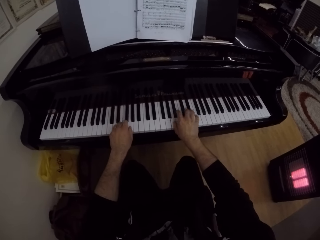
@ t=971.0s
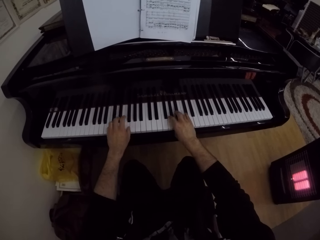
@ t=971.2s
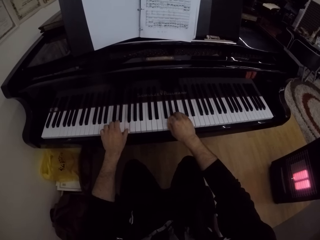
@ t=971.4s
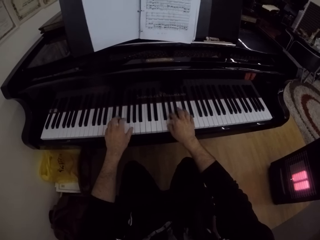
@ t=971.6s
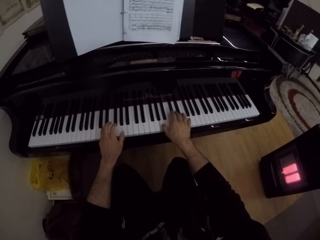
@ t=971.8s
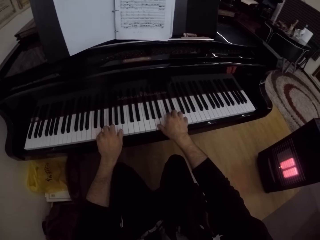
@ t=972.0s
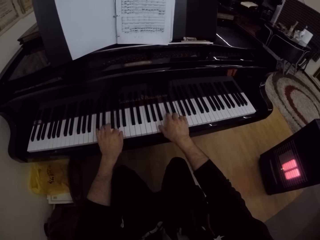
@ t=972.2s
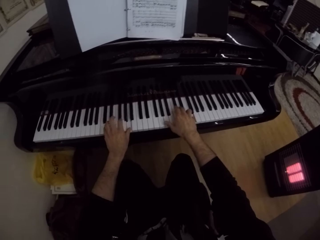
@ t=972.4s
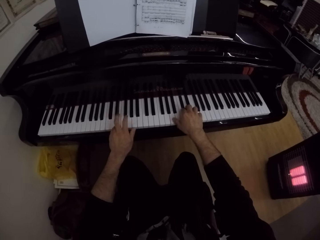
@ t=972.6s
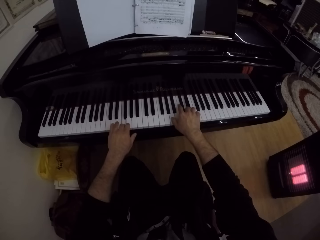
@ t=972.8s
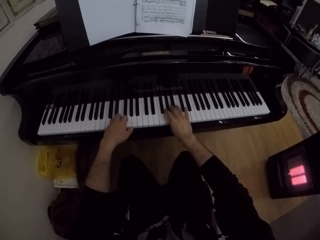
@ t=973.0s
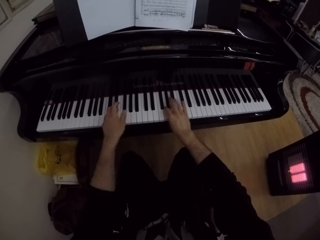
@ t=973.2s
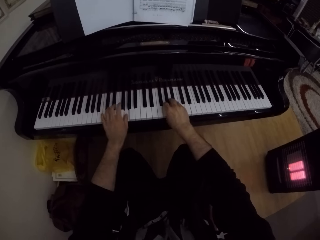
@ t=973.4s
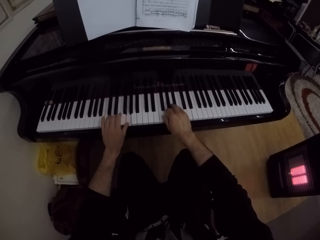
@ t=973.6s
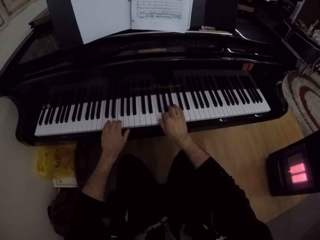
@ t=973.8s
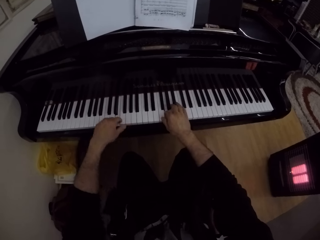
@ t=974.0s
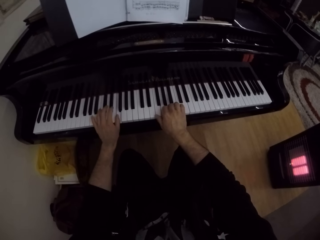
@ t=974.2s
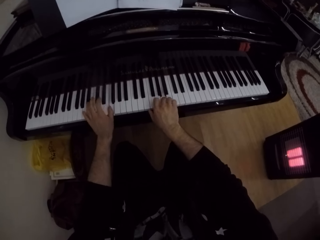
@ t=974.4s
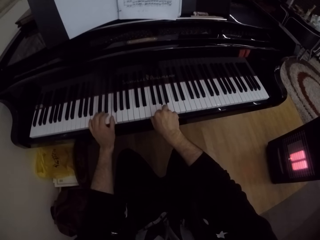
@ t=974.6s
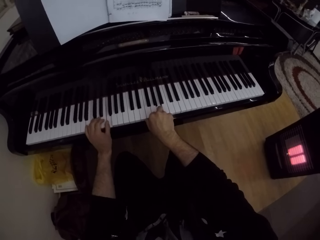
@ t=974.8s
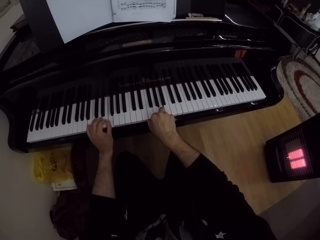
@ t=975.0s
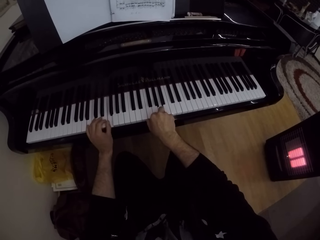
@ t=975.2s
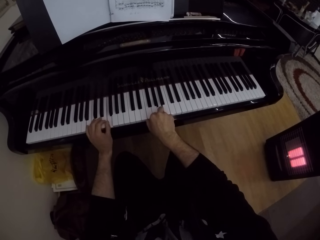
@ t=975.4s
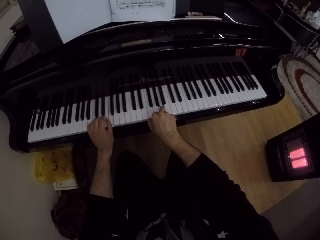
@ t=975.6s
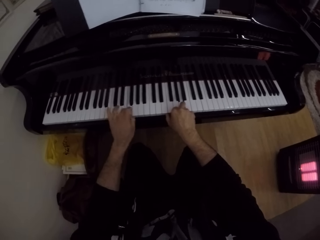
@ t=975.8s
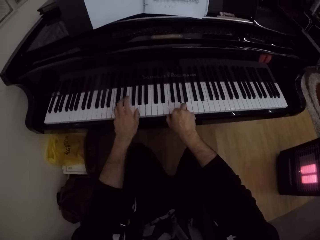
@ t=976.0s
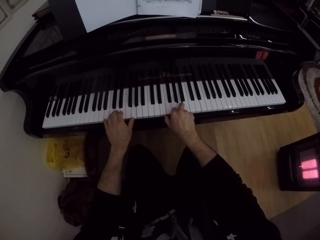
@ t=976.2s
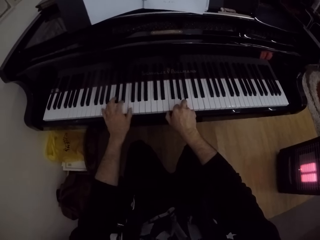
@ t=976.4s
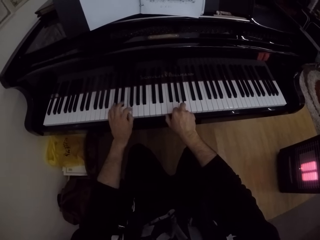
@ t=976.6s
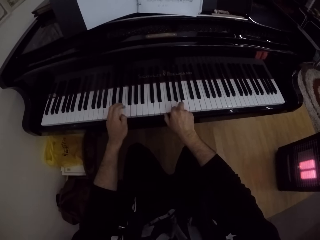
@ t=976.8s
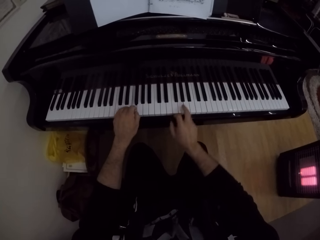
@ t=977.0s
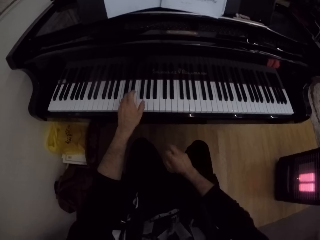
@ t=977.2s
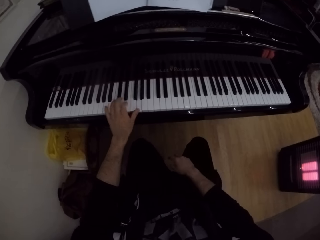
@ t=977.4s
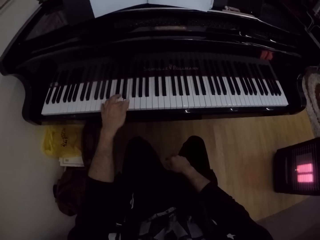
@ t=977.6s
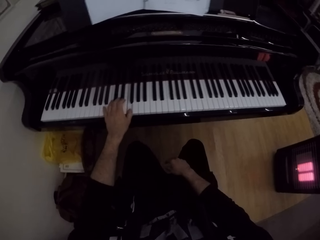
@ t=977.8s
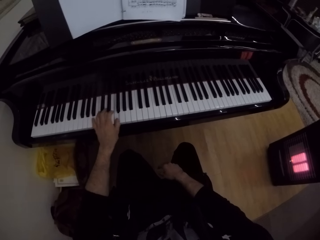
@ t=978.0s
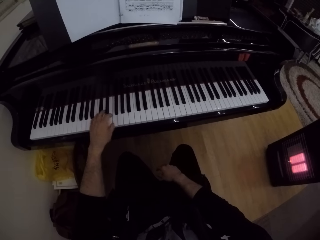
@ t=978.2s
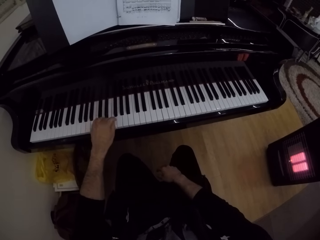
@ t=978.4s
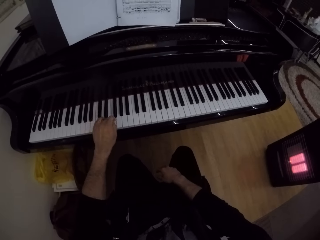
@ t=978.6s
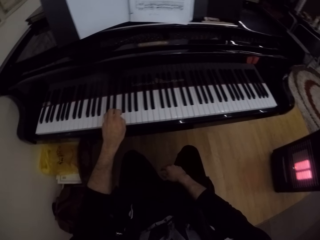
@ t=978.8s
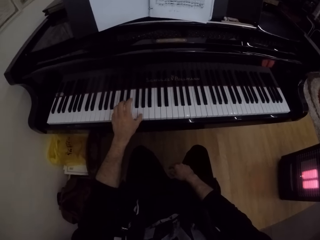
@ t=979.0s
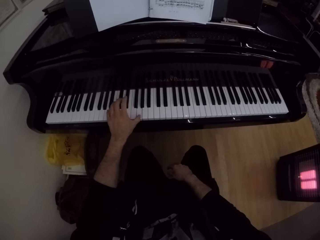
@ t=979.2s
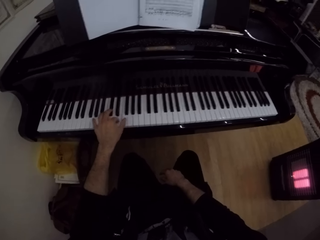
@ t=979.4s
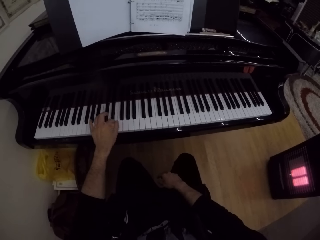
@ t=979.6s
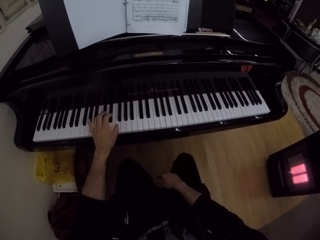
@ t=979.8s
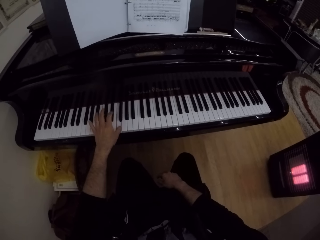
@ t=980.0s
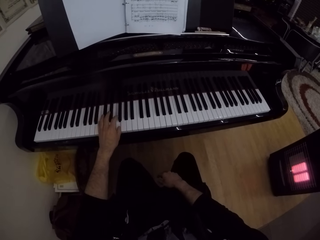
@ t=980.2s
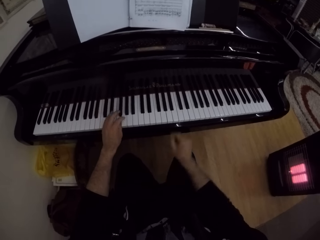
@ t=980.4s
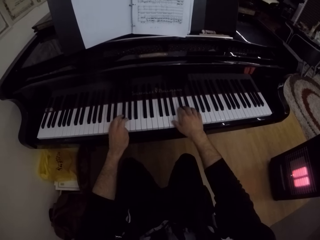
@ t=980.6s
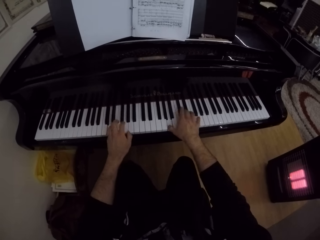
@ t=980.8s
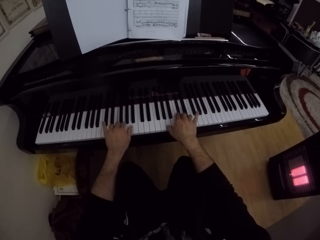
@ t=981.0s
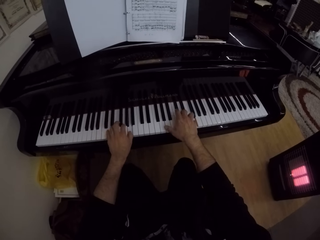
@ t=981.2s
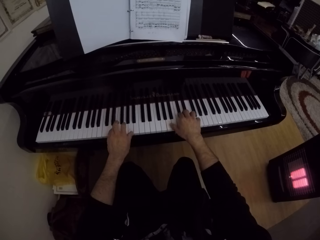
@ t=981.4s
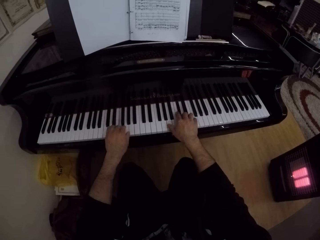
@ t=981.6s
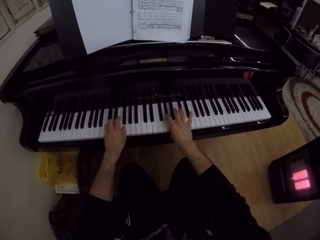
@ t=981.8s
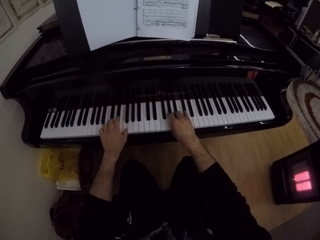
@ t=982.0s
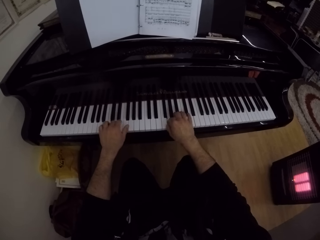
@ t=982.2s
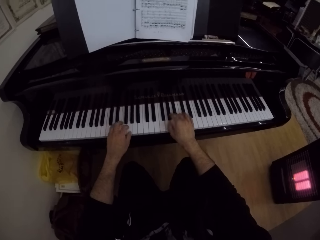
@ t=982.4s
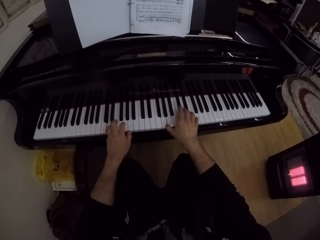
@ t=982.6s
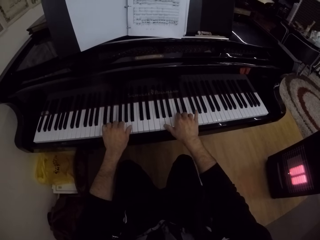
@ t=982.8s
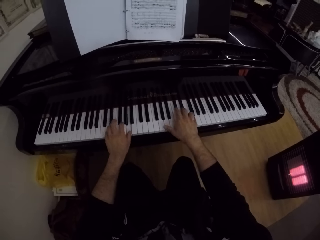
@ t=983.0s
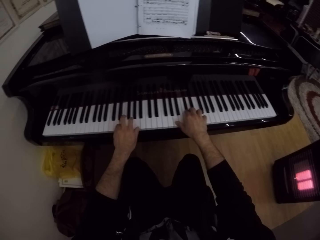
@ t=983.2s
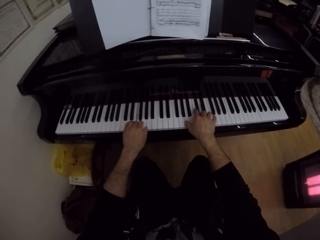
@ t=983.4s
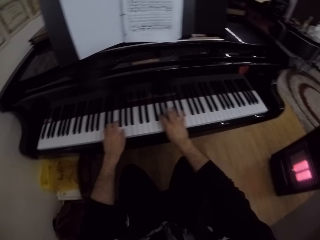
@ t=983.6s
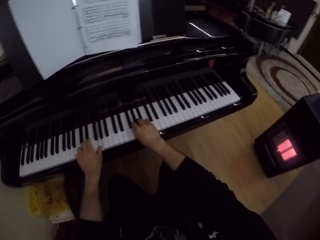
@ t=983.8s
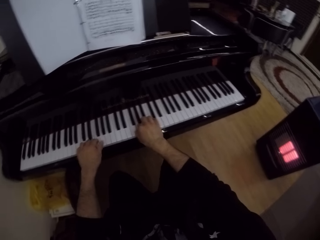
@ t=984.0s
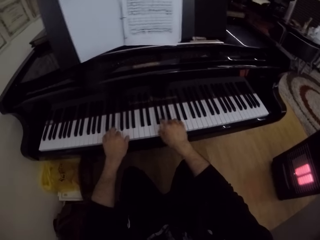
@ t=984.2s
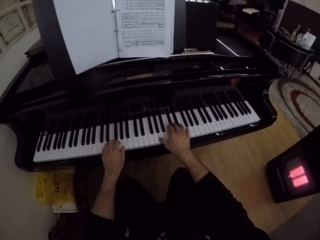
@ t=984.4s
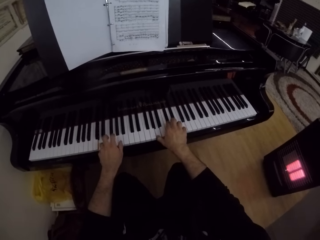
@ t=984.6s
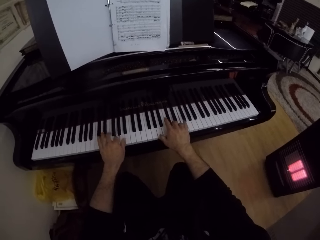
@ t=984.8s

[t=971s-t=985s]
The camera wearer plays the piano with his left hand. He drops the right hand. He plays the piano with both hands.

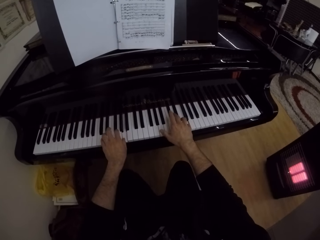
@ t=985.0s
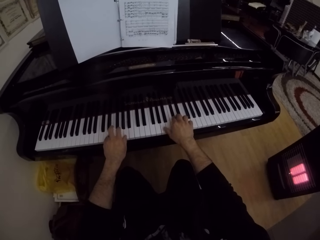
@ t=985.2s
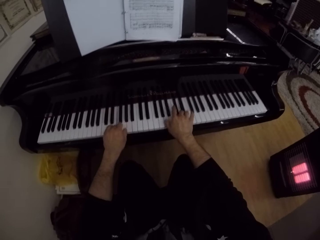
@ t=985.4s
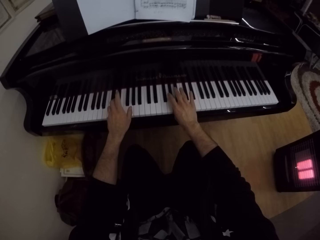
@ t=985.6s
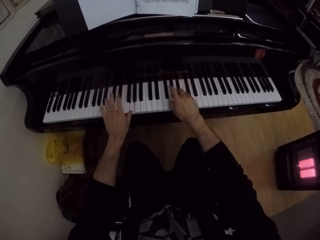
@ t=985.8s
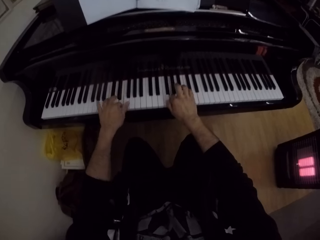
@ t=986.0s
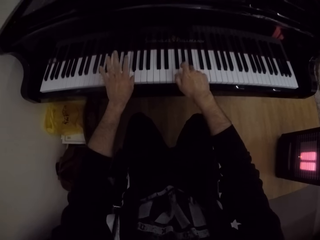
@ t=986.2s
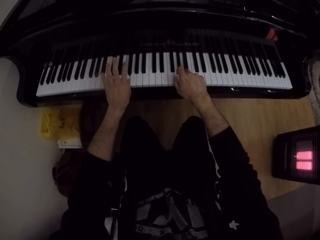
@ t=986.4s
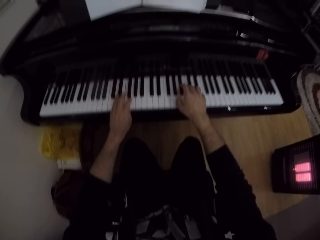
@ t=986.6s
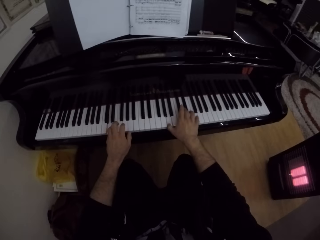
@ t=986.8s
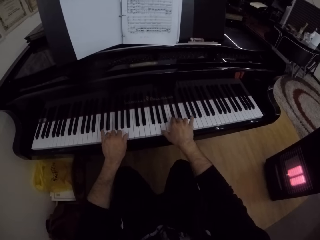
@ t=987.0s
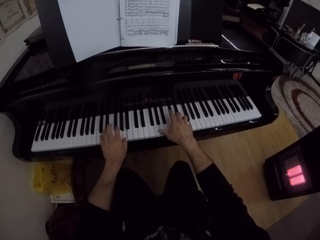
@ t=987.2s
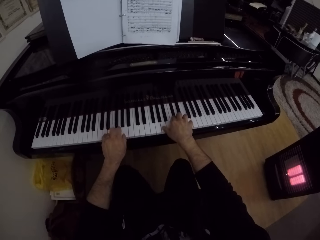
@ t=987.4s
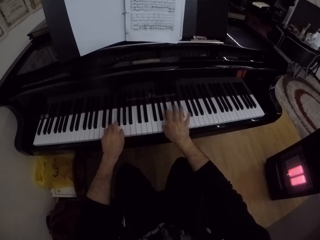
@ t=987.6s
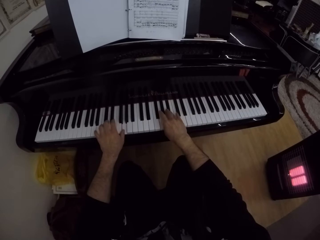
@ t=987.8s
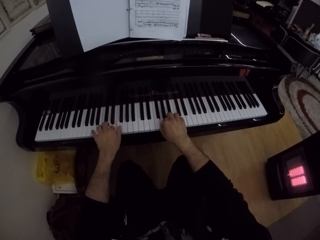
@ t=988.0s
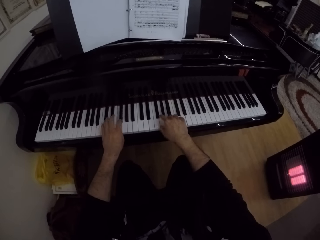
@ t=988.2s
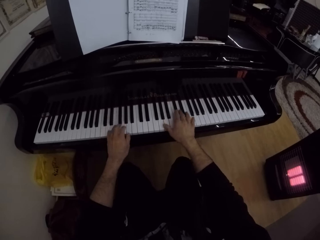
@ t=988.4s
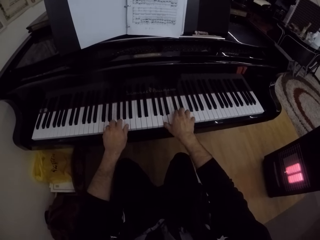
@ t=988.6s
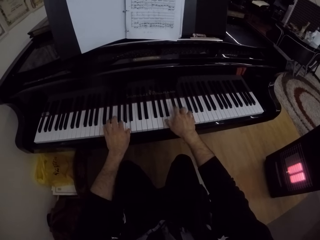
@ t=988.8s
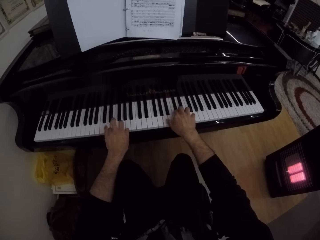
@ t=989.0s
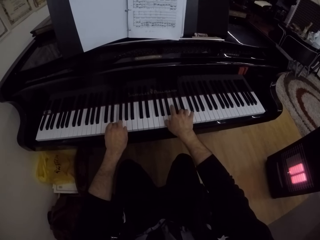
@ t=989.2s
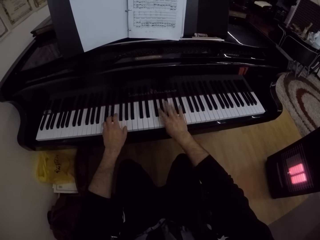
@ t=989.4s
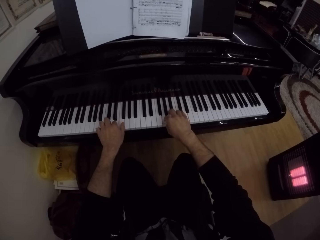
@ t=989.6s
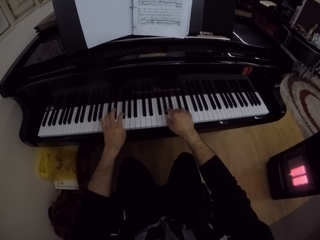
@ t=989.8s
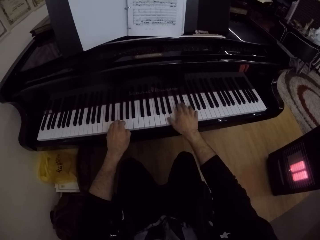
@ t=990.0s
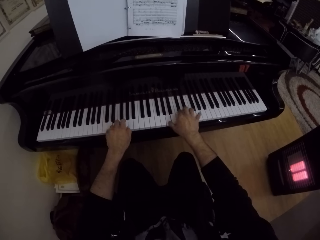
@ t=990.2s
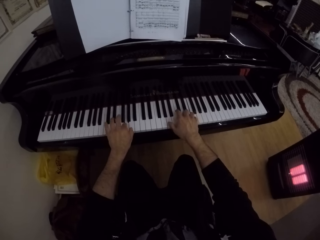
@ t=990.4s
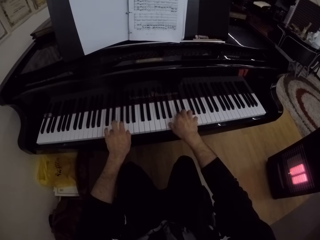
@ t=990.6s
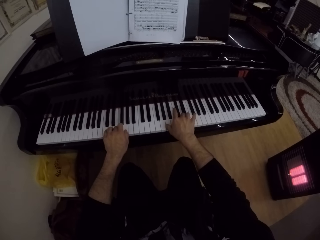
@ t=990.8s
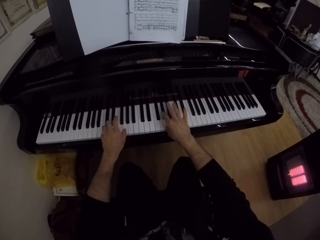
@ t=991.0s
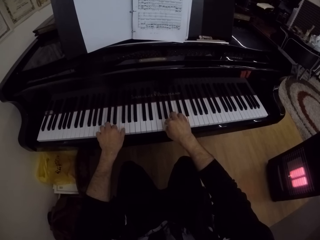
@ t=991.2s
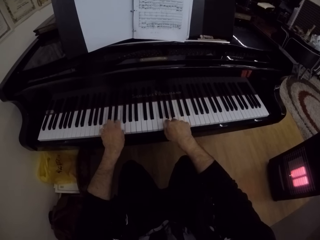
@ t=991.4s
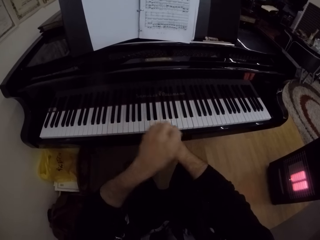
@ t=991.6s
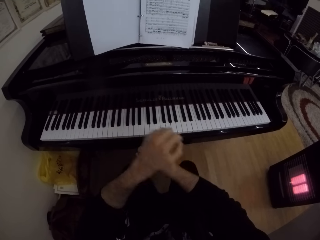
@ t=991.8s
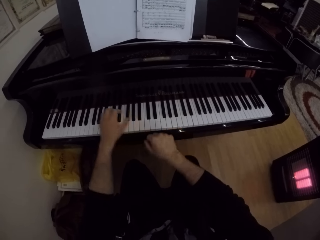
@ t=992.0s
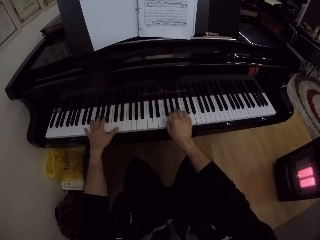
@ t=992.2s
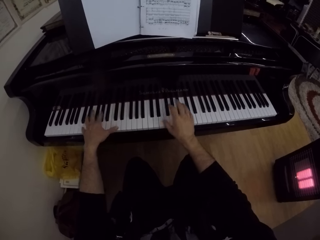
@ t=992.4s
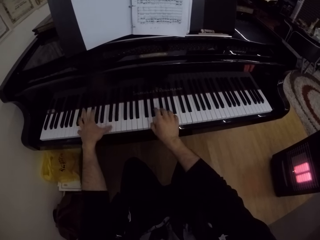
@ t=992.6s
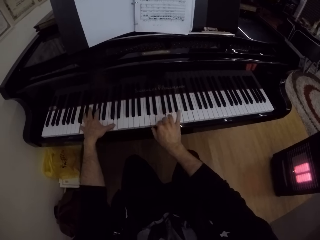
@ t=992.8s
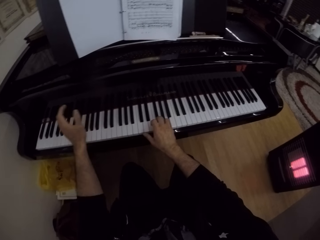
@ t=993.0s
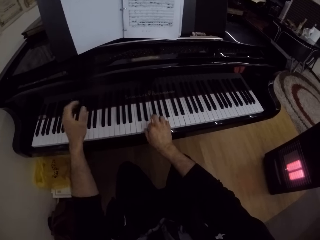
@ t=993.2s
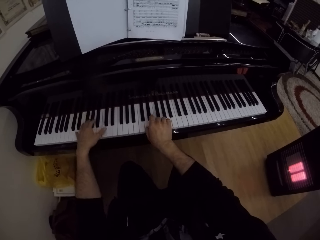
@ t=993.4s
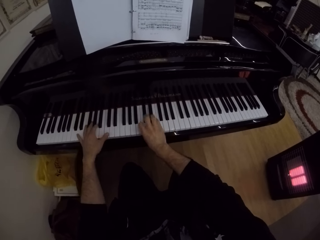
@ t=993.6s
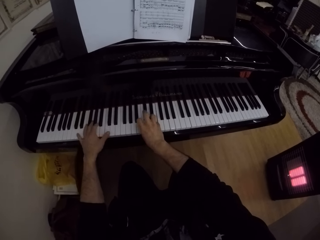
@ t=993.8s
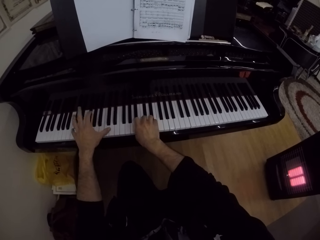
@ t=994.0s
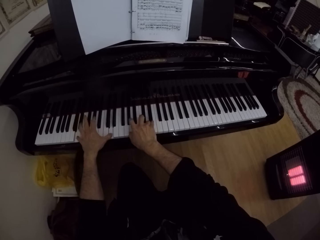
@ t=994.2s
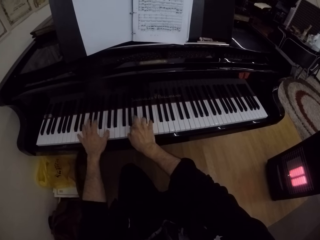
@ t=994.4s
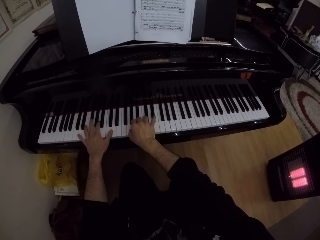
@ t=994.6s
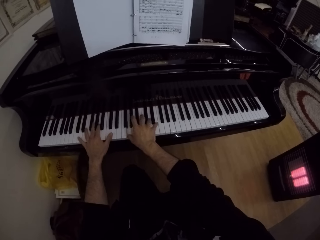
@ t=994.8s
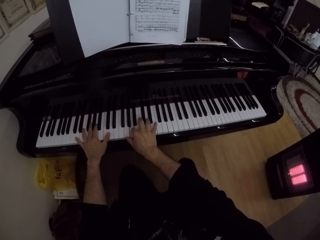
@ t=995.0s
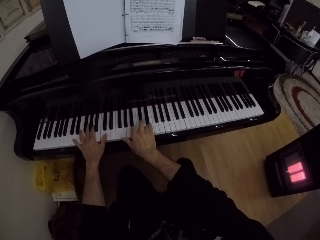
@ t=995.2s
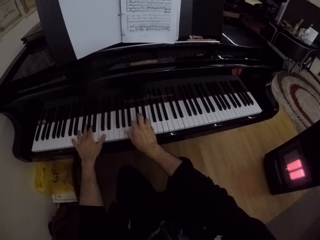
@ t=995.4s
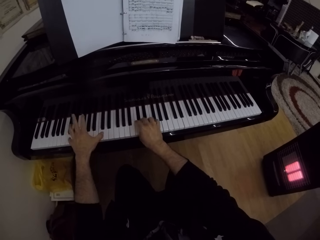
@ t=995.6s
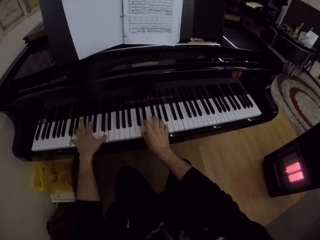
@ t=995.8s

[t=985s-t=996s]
The camera wearer removes both hands from the piano. They play the piano with both hands. They move both hands.
